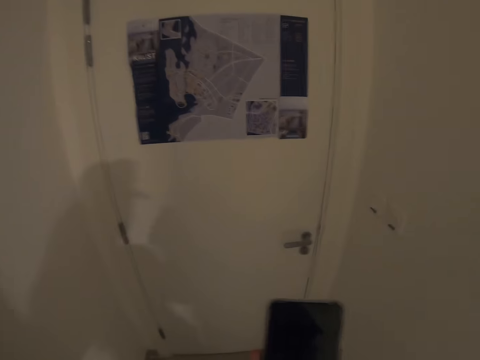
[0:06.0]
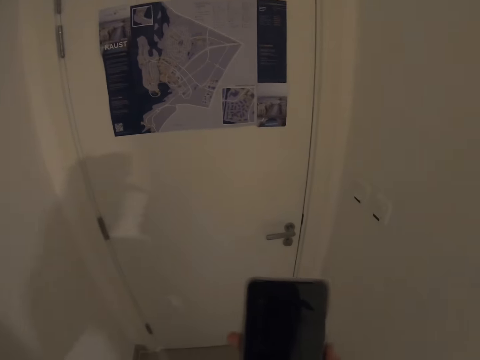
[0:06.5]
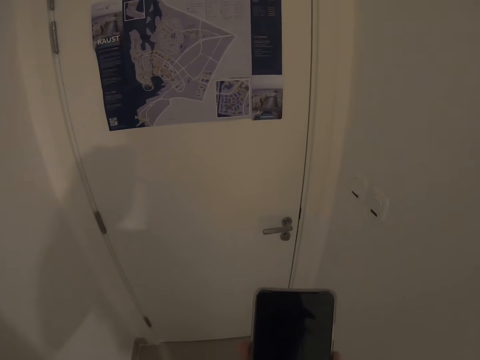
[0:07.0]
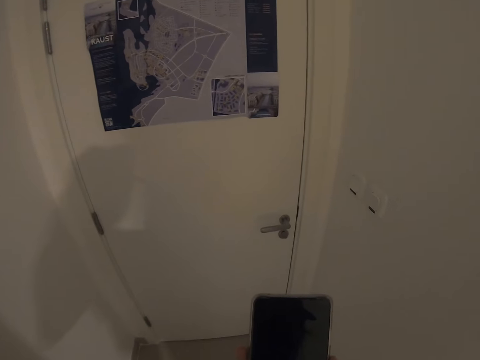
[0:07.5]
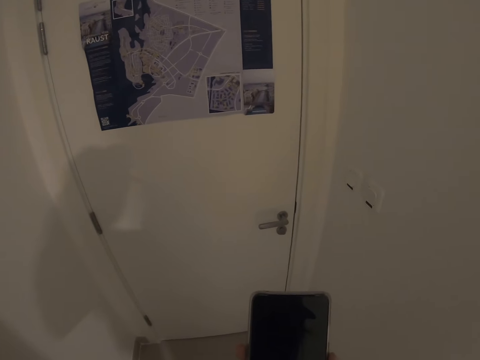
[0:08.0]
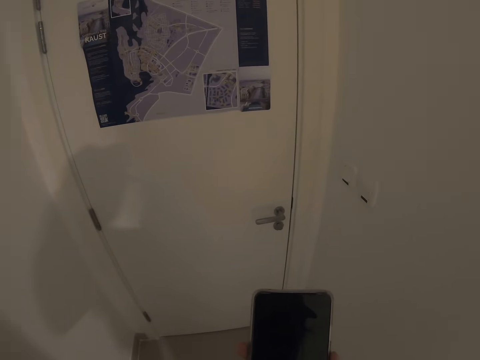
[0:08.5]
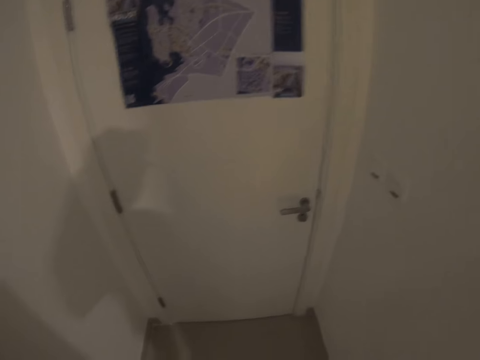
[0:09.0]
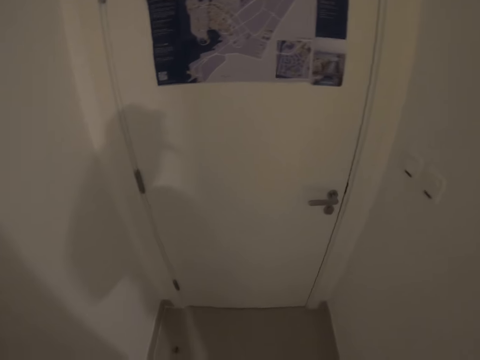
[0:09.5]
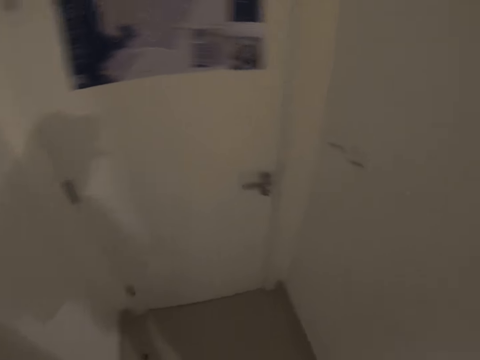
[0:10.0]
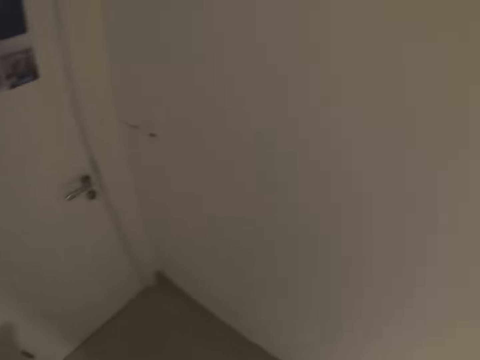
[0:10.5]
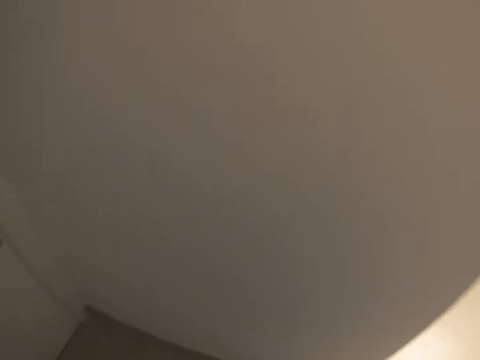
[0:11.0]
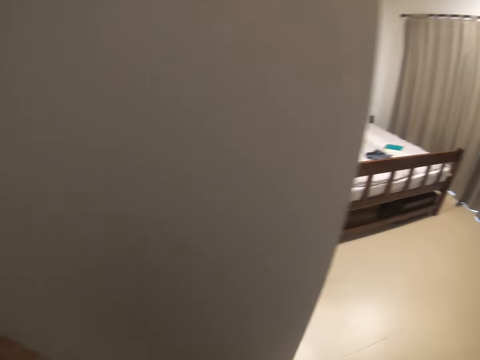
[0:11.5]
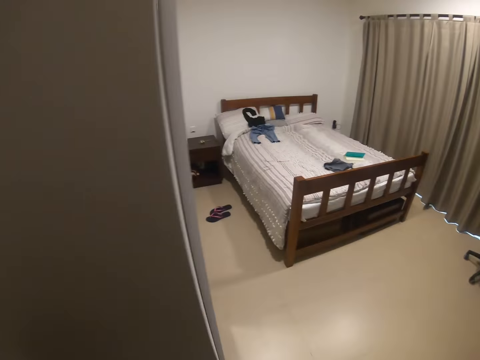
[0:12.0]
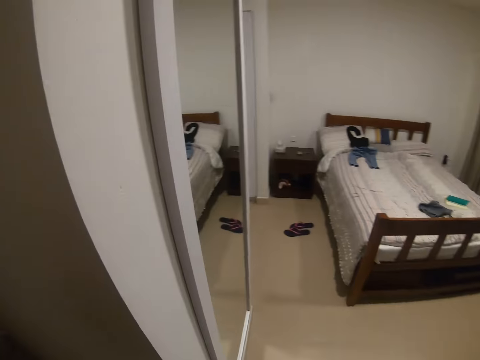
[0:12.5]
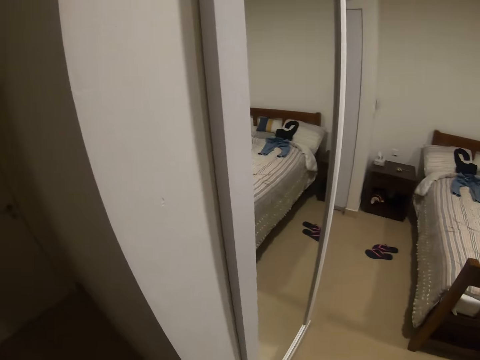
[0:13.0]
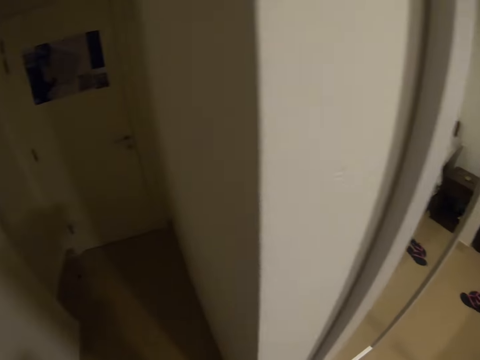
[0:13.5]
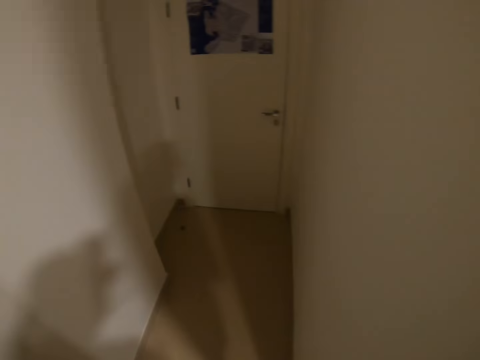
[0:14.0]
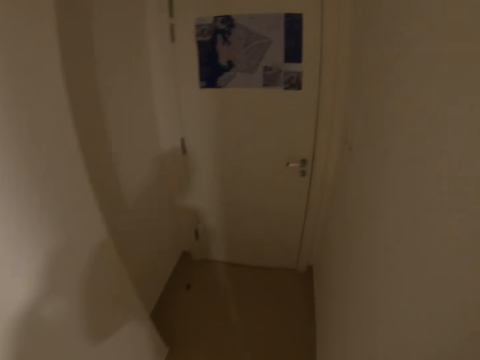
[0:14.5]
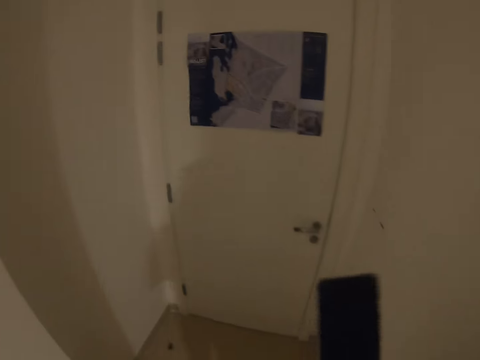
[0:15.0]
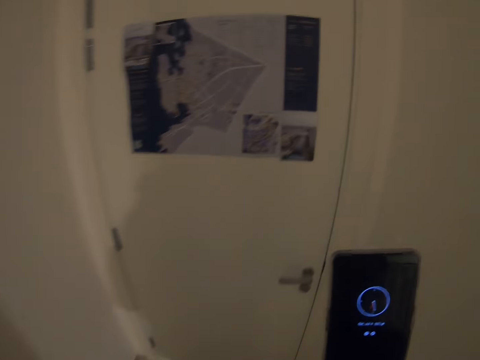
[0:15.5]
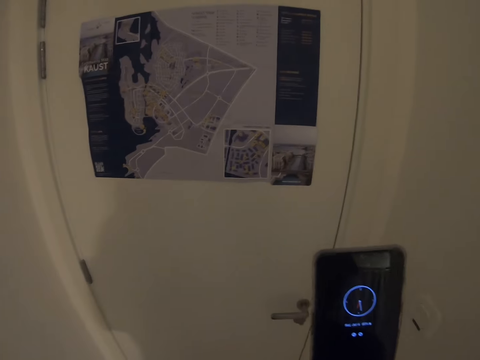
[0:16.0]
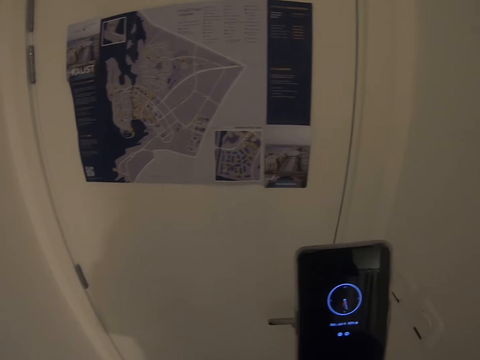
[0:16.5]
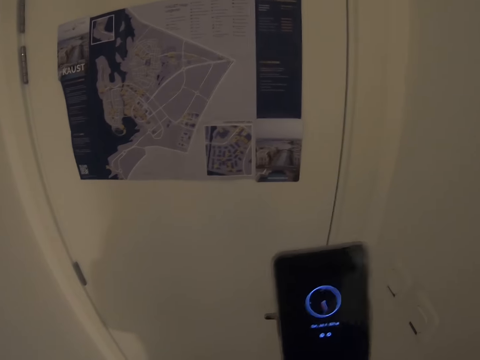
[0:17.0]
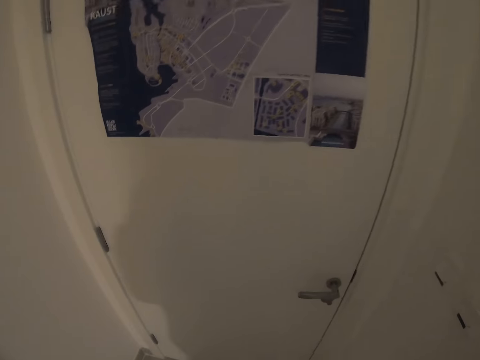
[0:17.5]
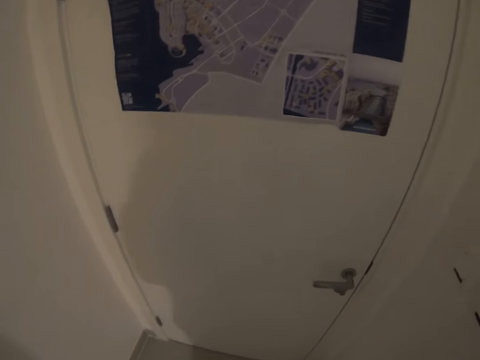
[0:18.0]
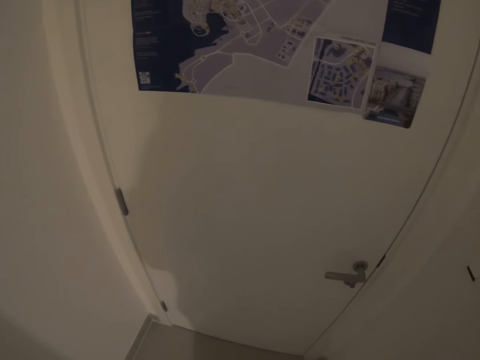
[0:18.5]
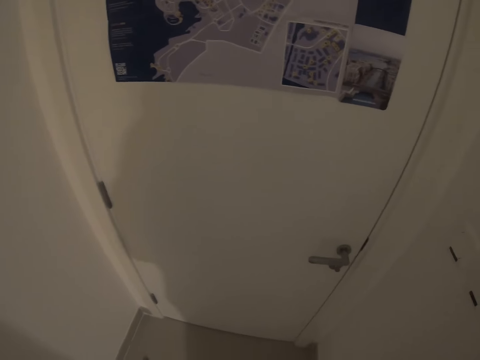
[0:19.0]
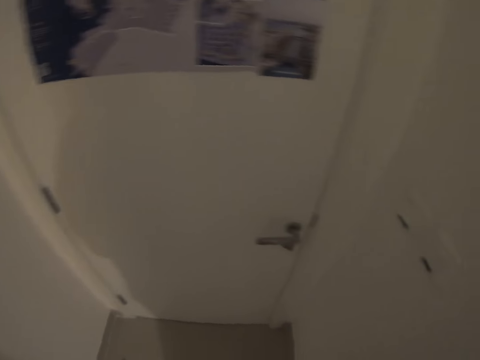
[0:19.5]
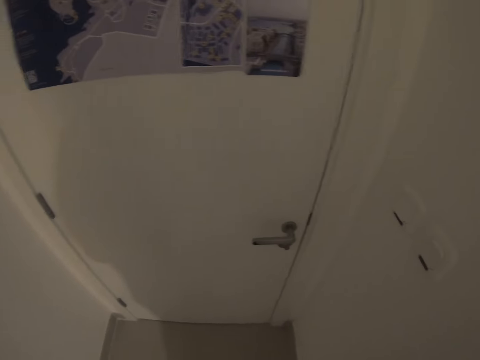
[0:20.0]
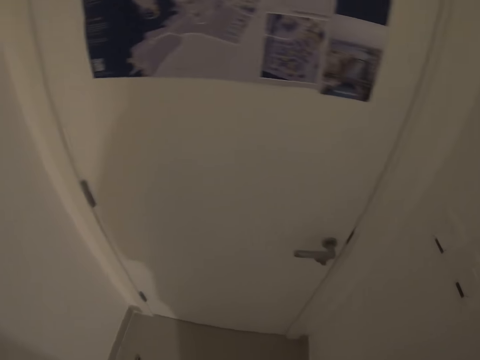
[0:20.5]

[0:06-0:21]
The camera wearer stands. They use their phone. They walk around the house. They use their phone. They hold the phone in the hand.

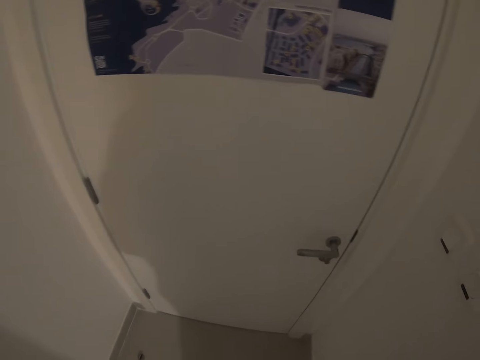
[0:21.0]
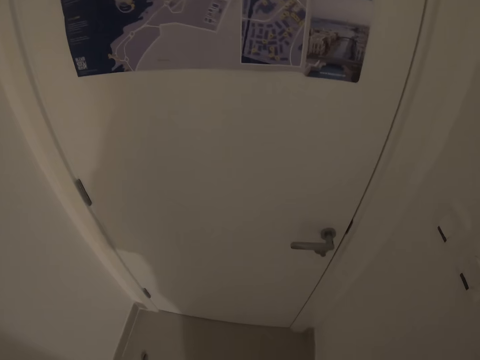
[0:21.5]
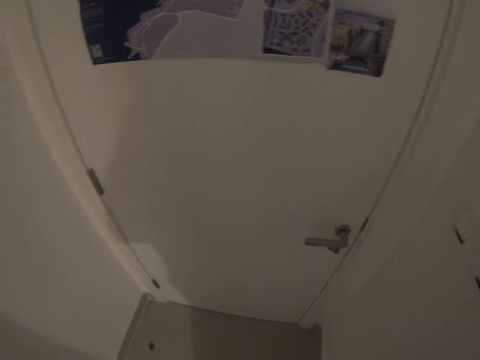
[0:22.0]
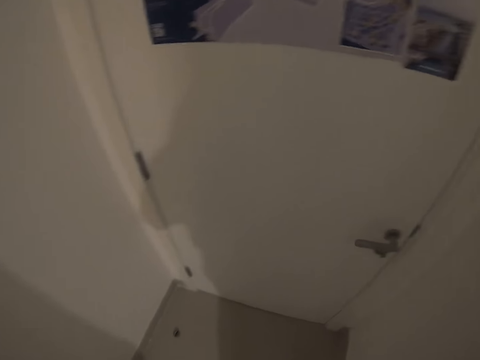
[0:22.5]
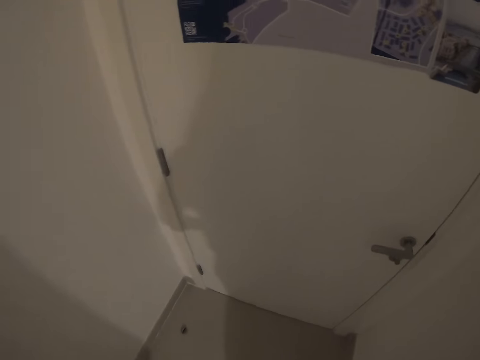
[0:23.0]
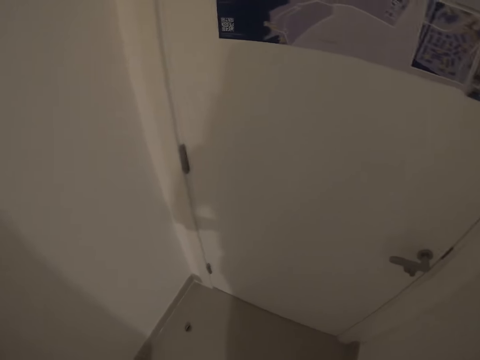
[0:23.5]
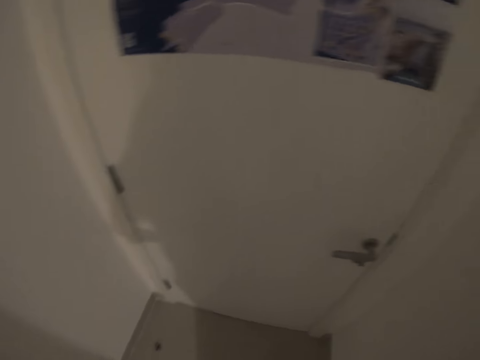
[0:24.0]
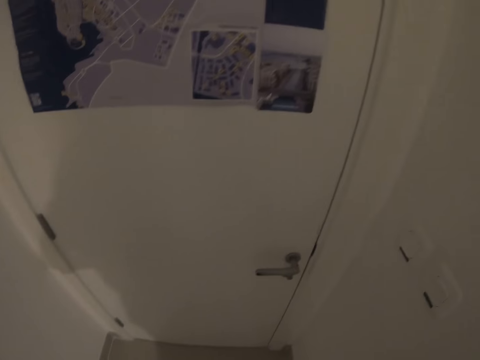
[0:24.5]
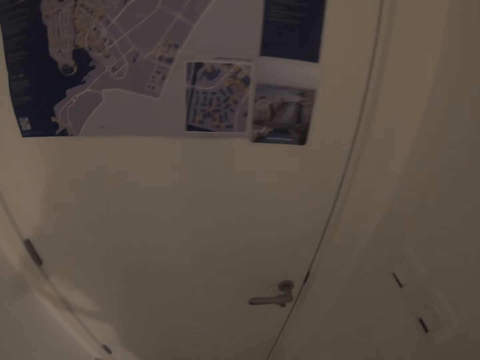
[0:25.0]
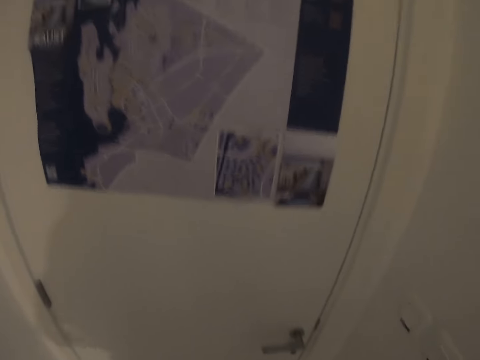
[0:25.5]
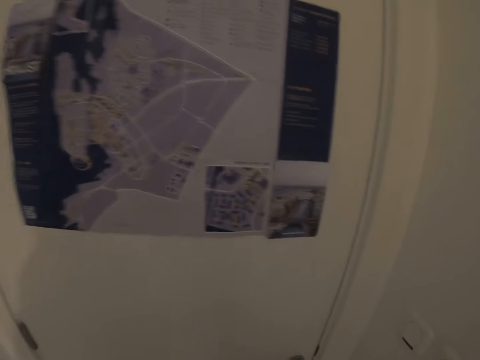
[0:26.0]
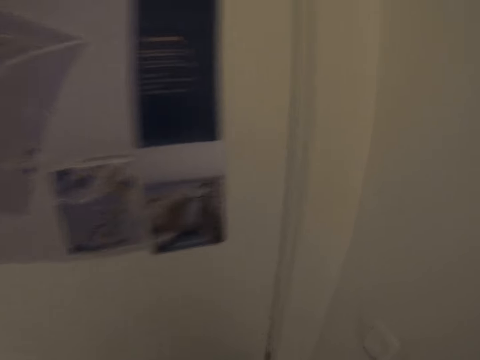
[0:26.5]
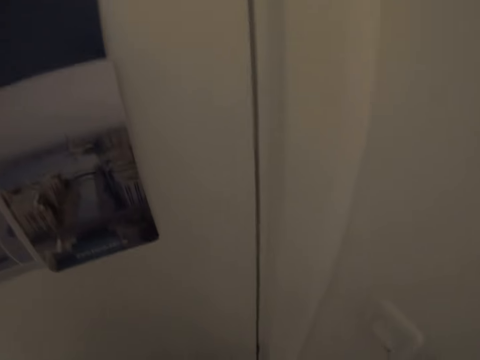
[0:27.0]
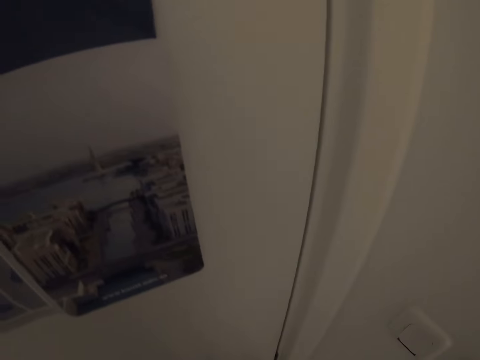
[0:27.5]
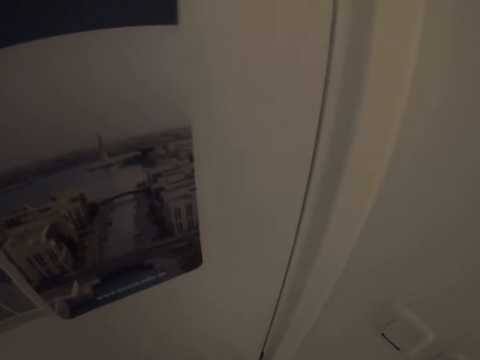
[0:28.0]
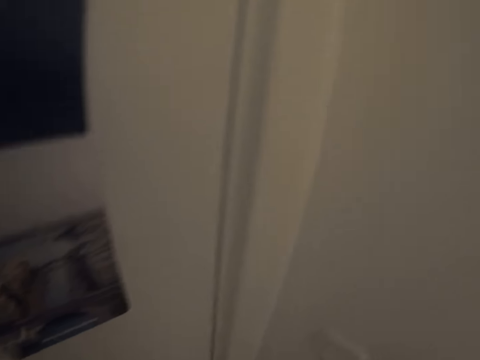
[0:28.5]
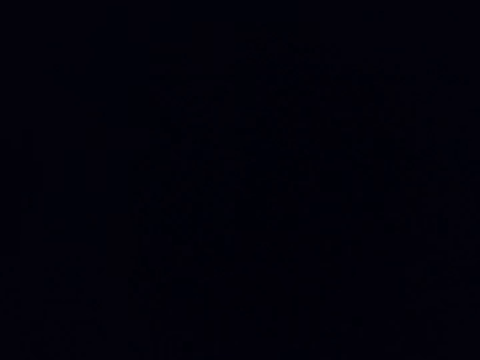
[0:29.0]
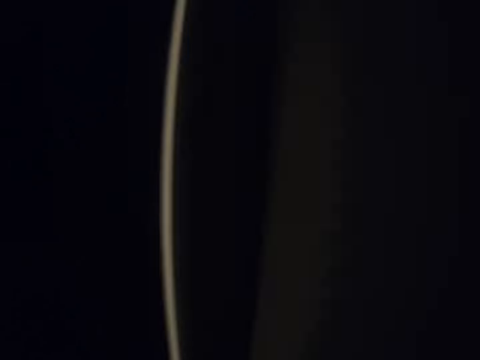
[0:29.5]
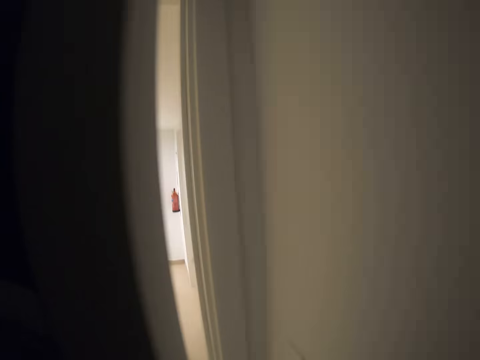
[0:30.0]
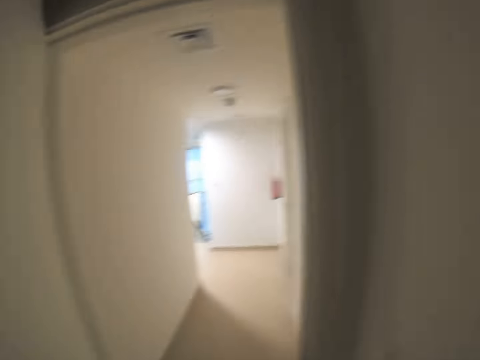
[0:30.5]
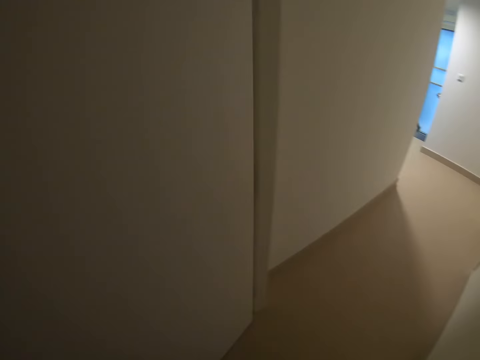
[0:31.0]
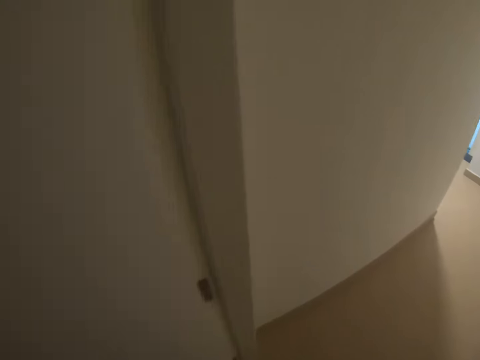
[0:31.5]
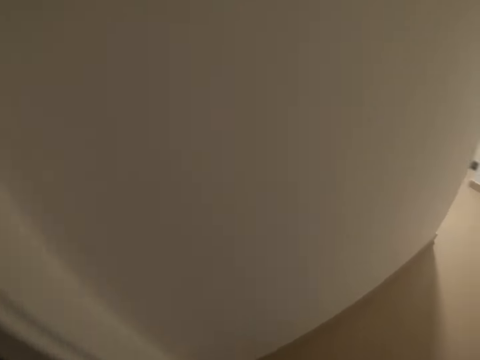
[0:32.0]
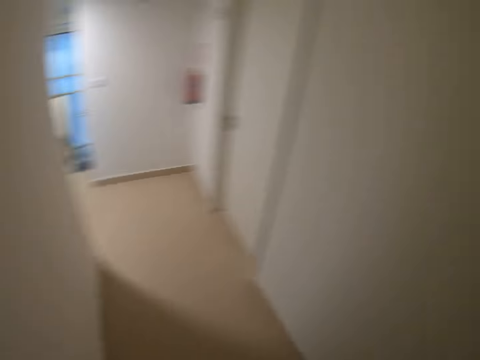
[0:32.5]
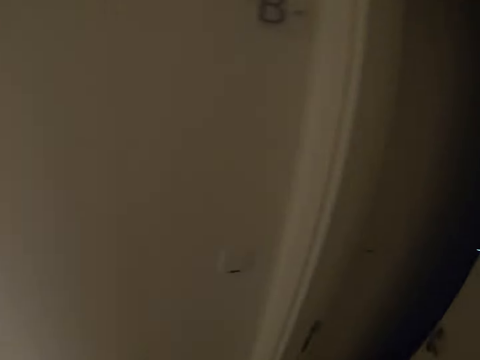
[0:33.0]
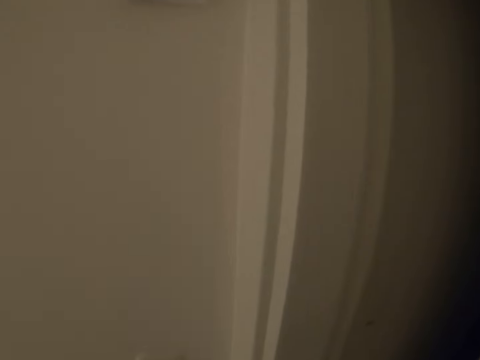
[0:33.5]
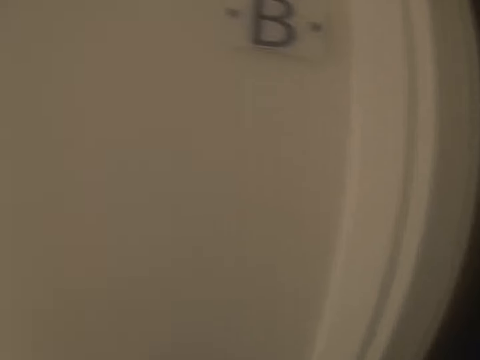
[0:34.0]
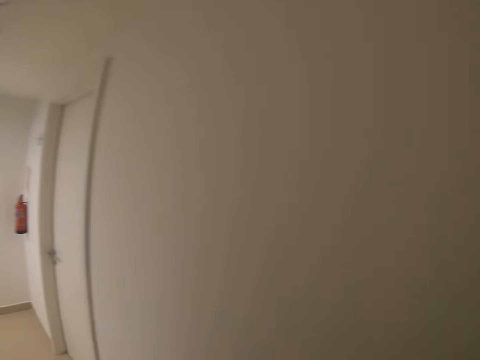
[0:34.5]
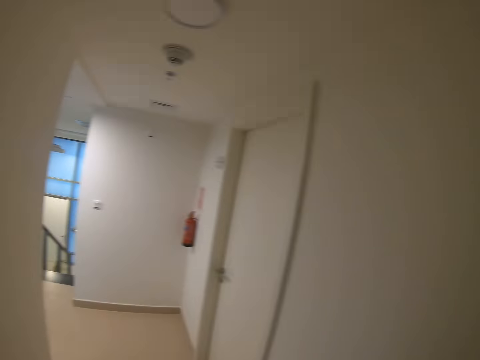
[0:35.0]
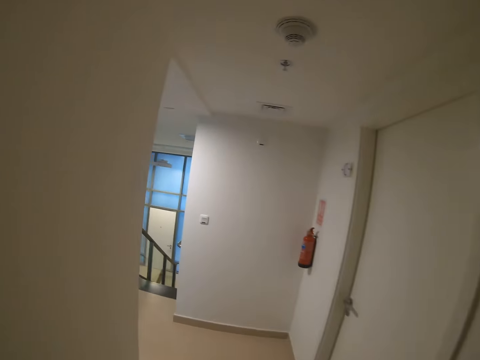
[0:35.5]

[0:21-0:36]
The camera wearer stands. They walk around the house. They move around the house. They open the door. They walk around the house.
